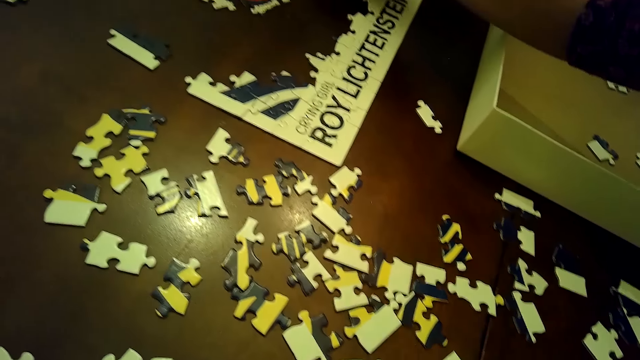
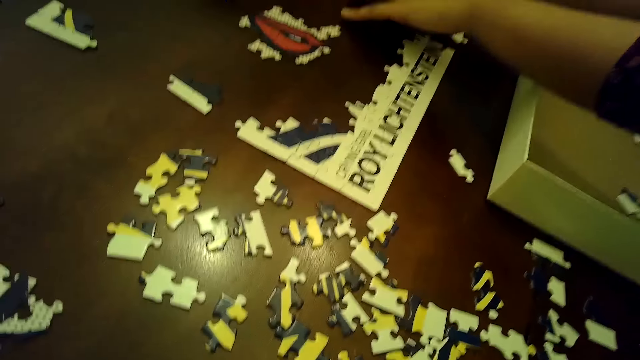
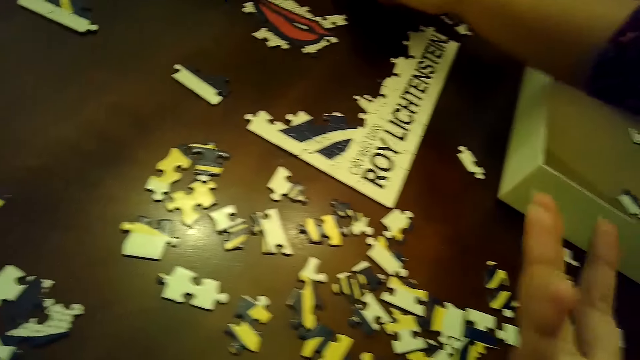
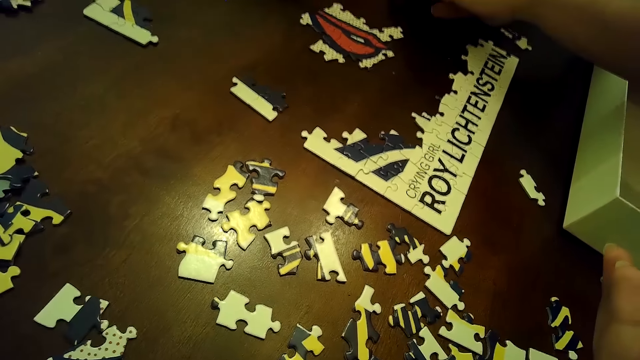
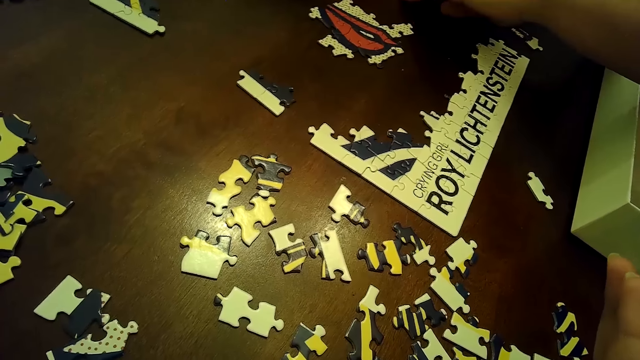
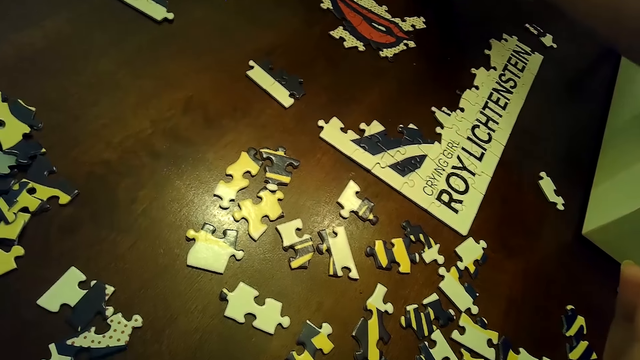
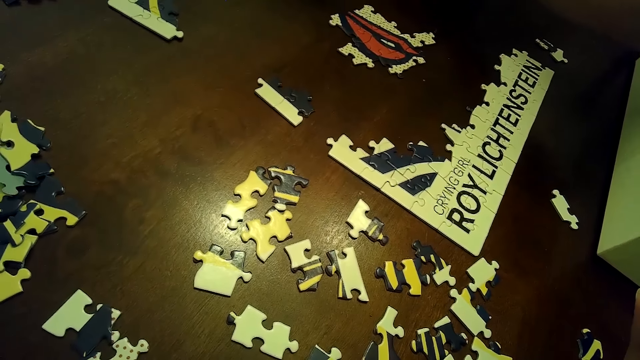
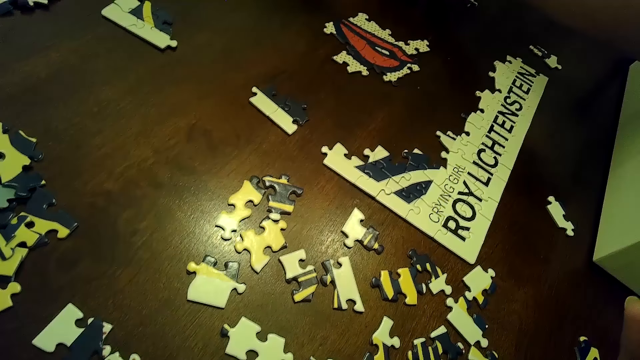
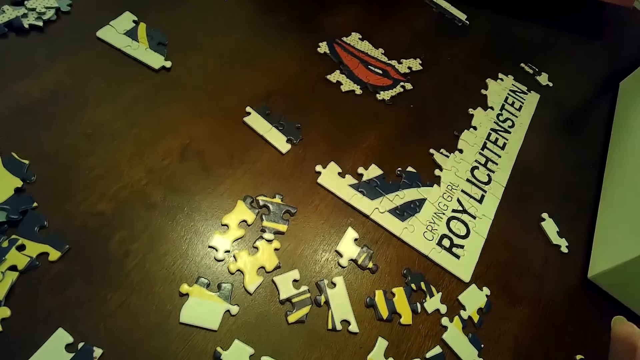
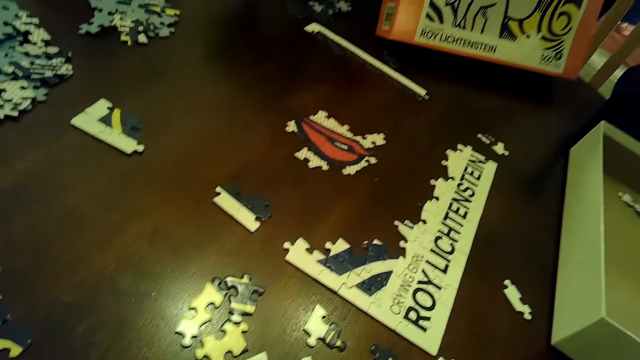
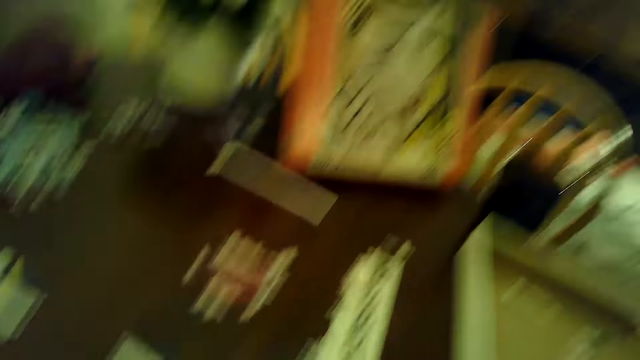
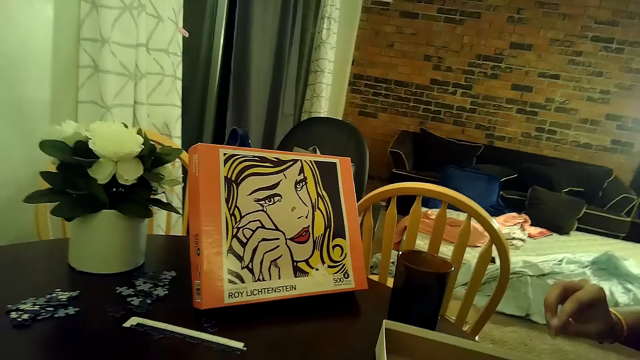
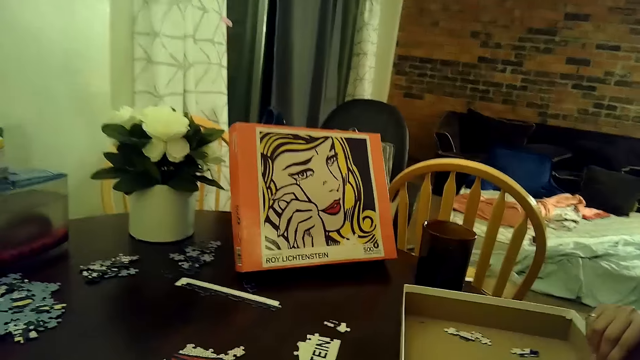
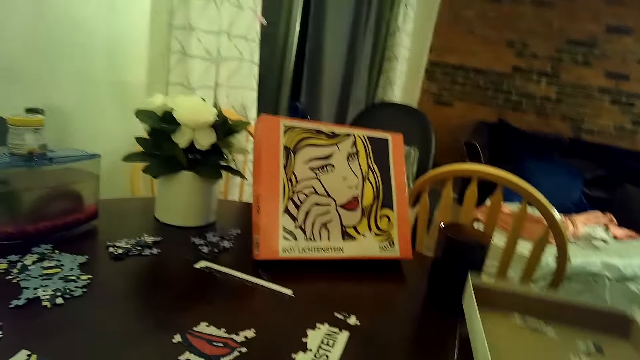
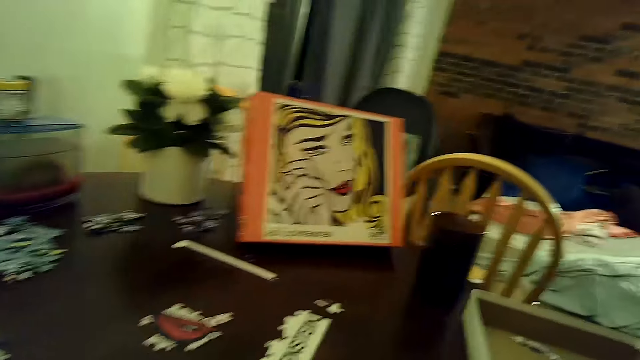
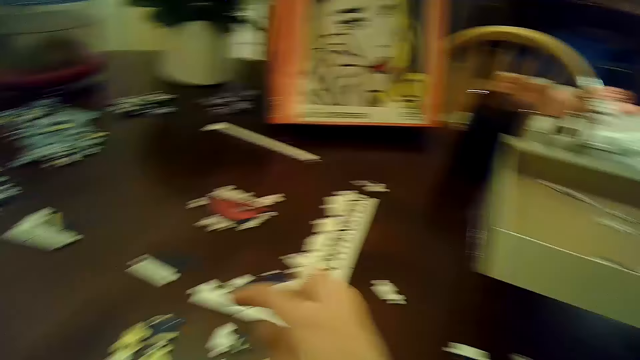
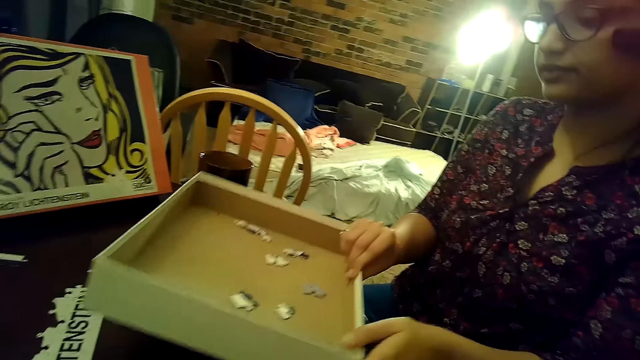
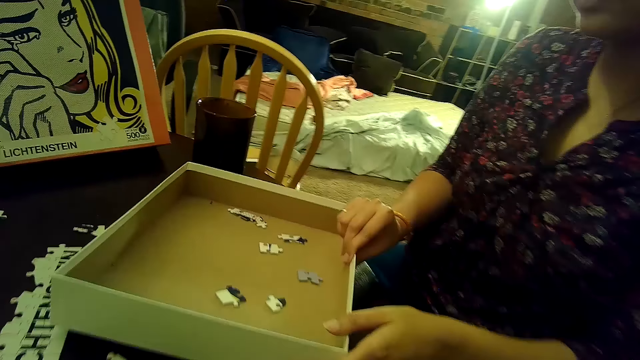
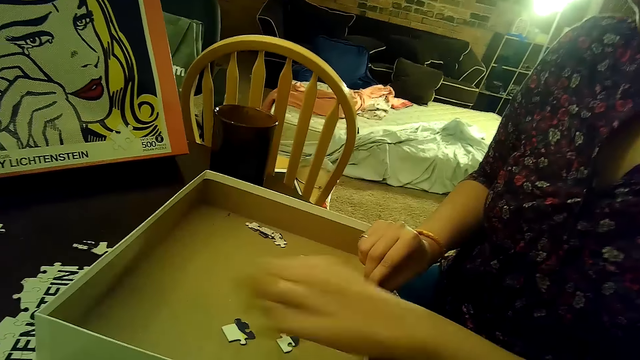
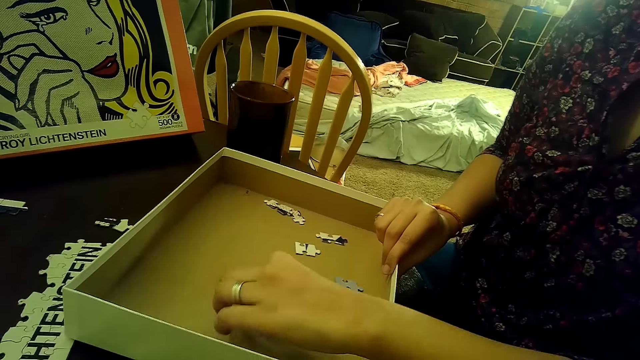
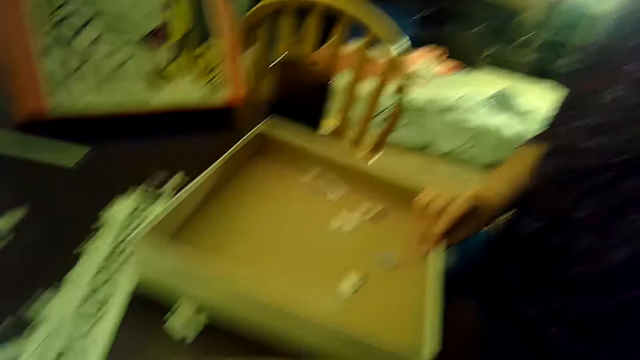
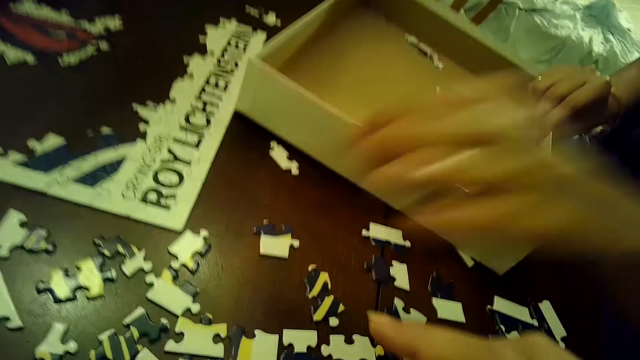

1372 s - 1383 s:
The woman places her left hand on the table. The woman picks up the jigsaw puzzle box from the table with her right hand. The woman holds the jigsaw puzzle box with both hands. The woman drops the jigsaw puzzle box on the table with both hands. The woman picks up a piece of the jigsaw puzzle from the jigsaw puzzle box with her left hand. The woman drops the piece of the jigsaw puzzle on the table with her left hand.

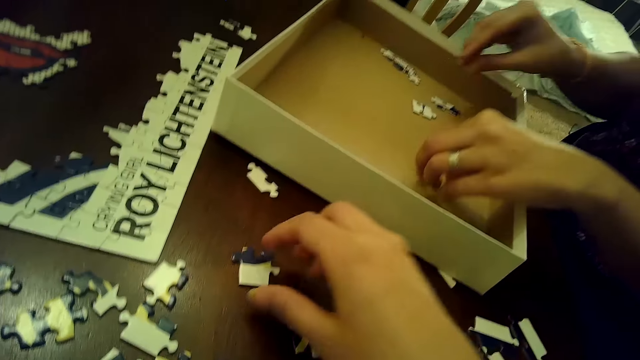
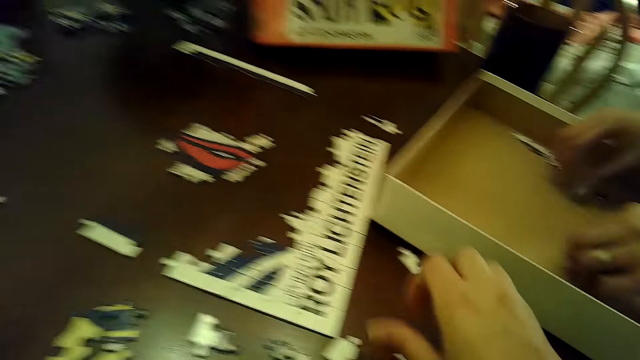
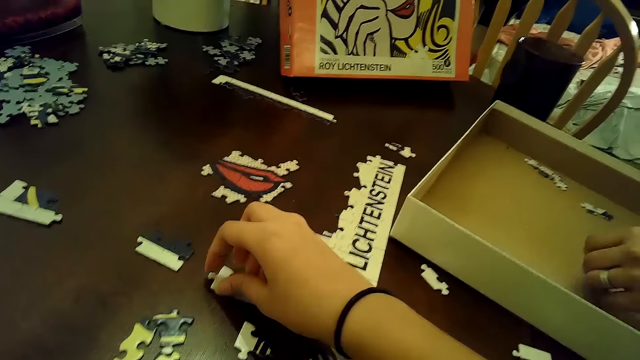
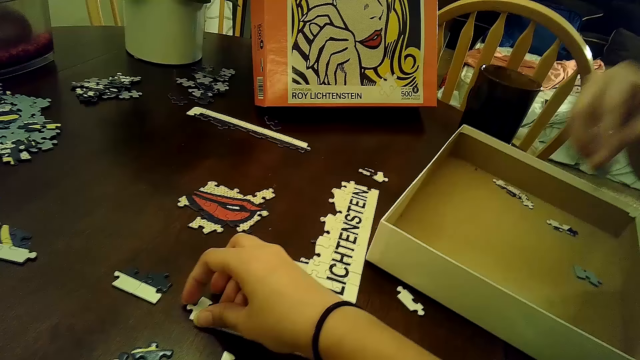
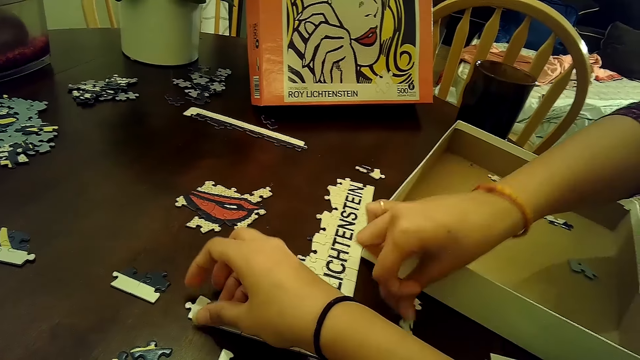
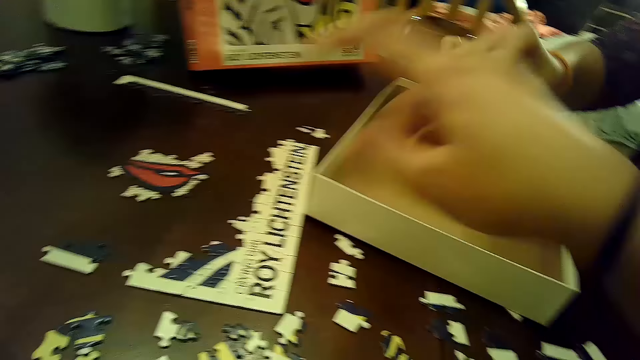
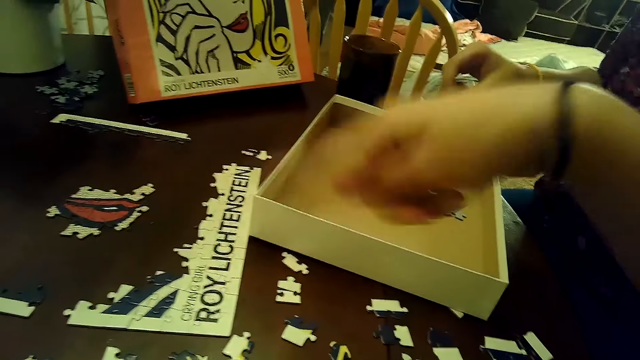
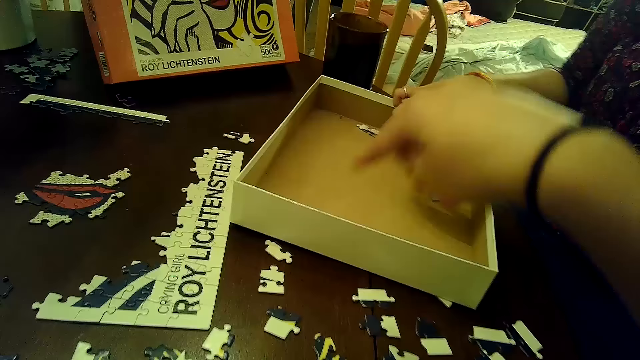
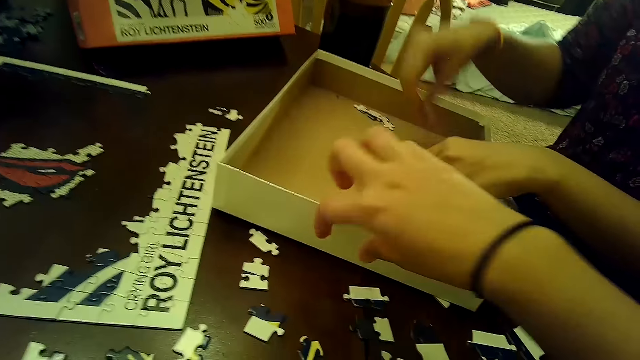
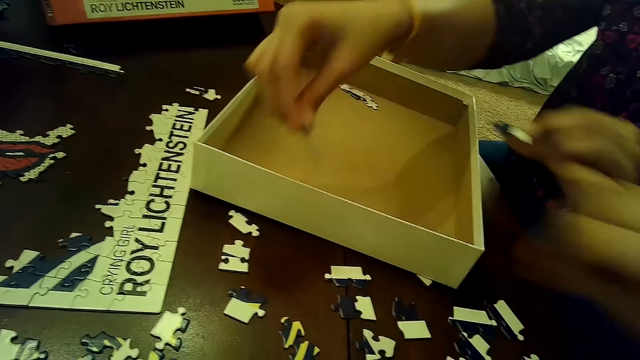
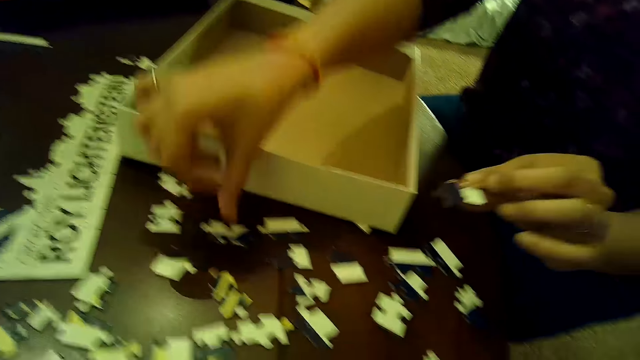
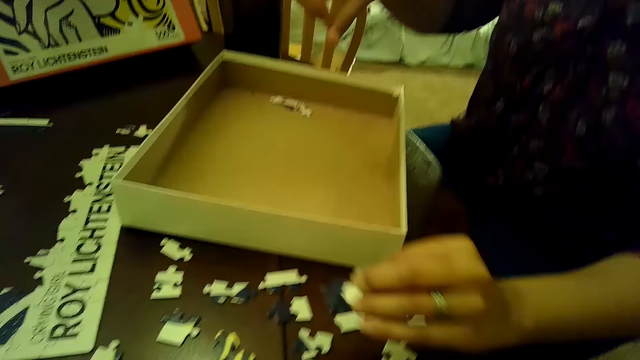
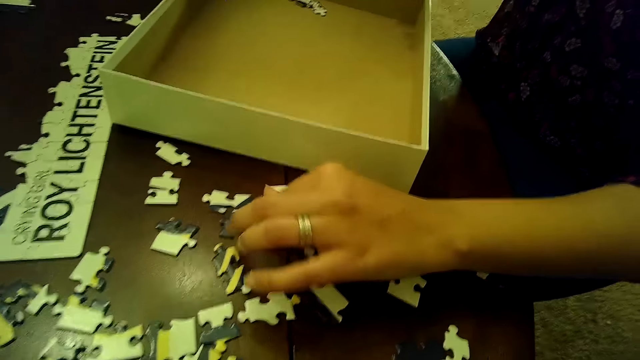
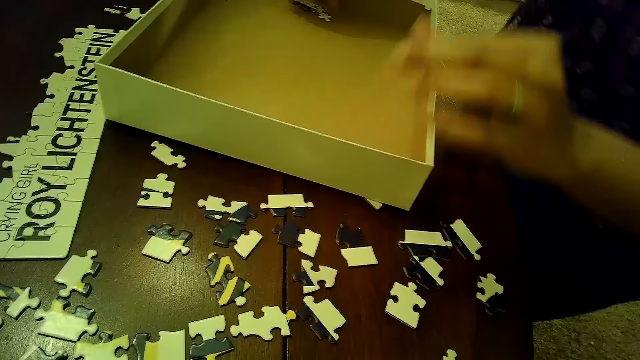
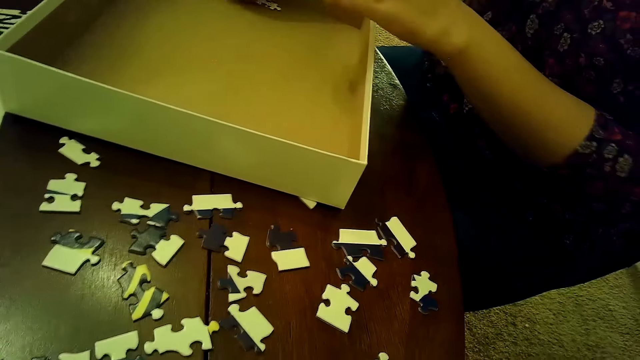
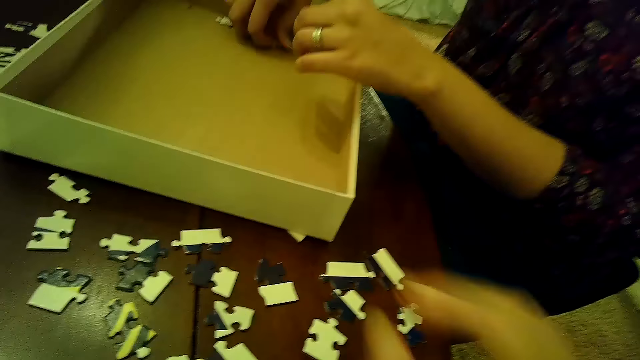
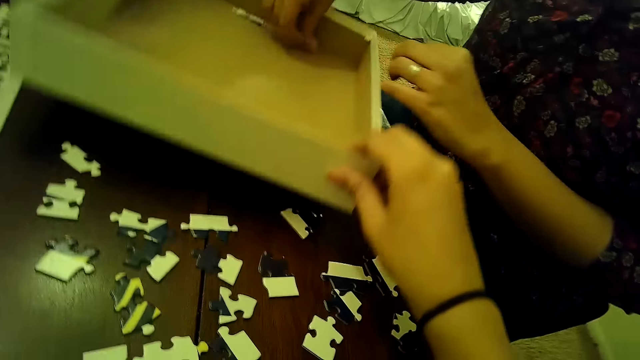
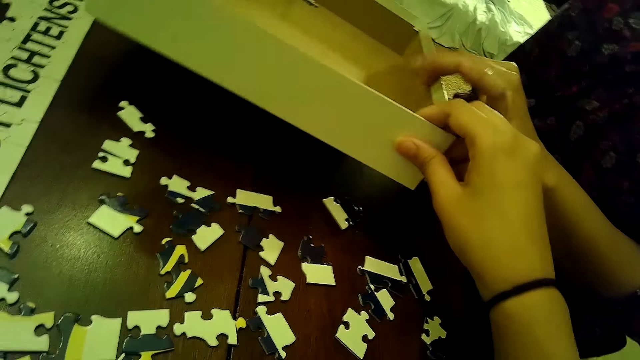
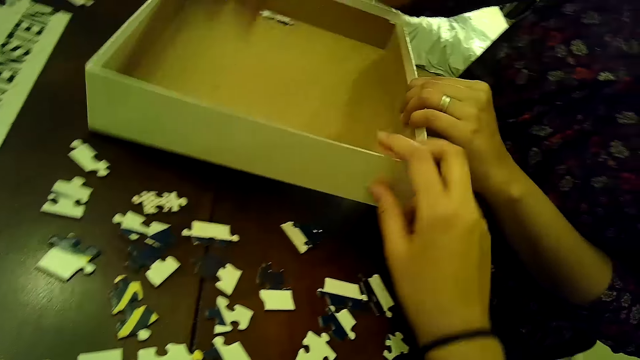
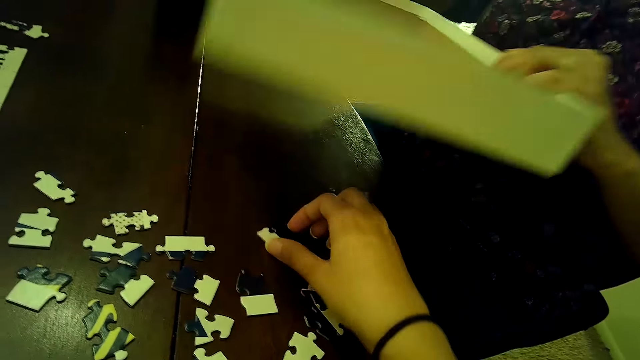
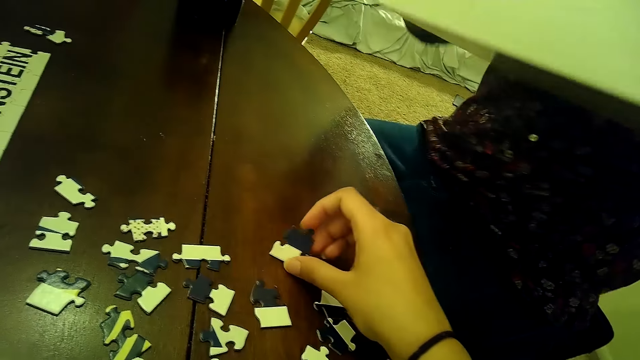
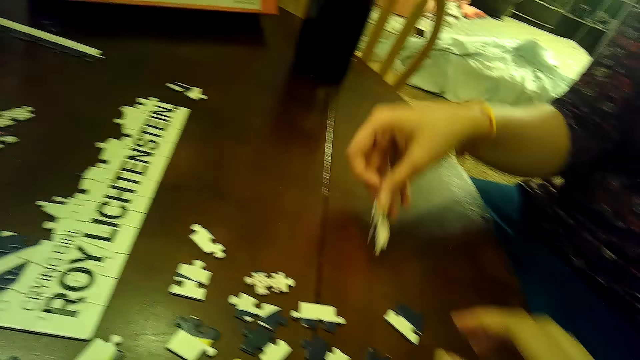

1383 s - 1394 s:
The camera wearer touches the piece of the jigsaw puzzle on the table with her right hand. The woman picks up a piece of the jigsaw puzzle from the jigsaw puzzle box on the table with her left hand. The woman picks up a piece of the jigsaw puzzle from the jigsaw puzzle box on the table with her right hand. The camera wearer touches the piece of the jigsaw puzzle on the table with her right hand. She arranges cards on the table. The woman drops the piece of the jigsaw puzzle on the table with her left hand. The woman drops the piece of the jigsaw puzzle on the table with her right hand. The woman picks up a piece of the jigsaw puzzle from the jigsaw puzzle box on the table with her right hand. The camera wearer removes dirt from the jigsaw puzzle box with her right hand. The woman picks up a piece of the jigsaw puzzle from the jigsaw puzzle box on the table with her left hand. The woman drops the piece of the jigsaw puzzle on the table with her right hand. The woman drops the piece of the jigsaw puzzle on the table with her left hand. The woman picks up a piece of the jigsaw puzzle from the jigsaw puzzle box on the table with her left hand. The woman arranges cards on the table. The camera wearer lifts the jigsaw puzzle box from the table with her right hand. The woman removes the jigsaw box from the table with her left hand. The woman drops the piece of the jigsaw puzzle on the table with her right hand. The woman picks up a piece of the jigsaw puzzle from the jigsaw puzzle box on the table with her right hand. The camera wearer touches a piece of the jigsaw puzzle on the table with her right hand.
